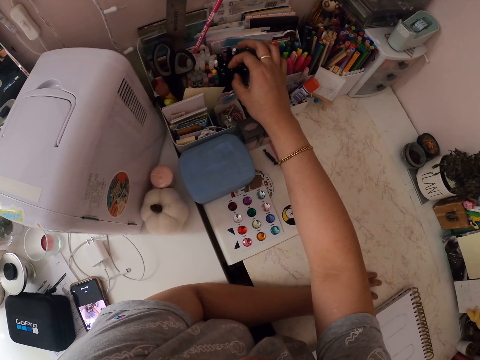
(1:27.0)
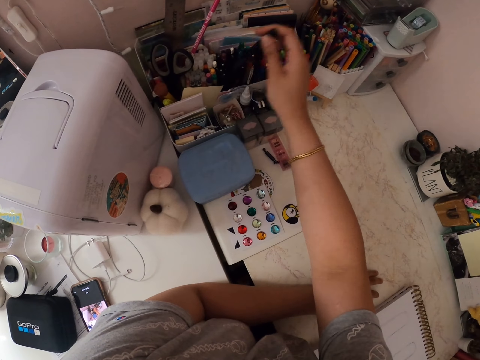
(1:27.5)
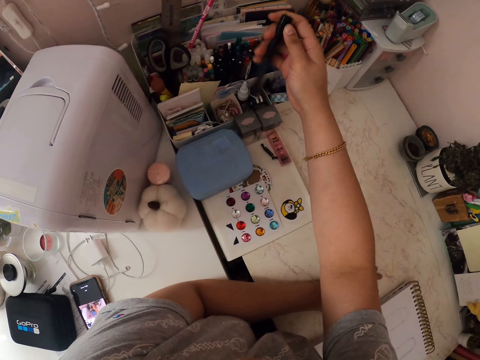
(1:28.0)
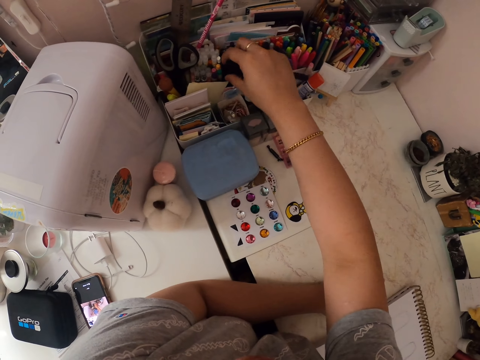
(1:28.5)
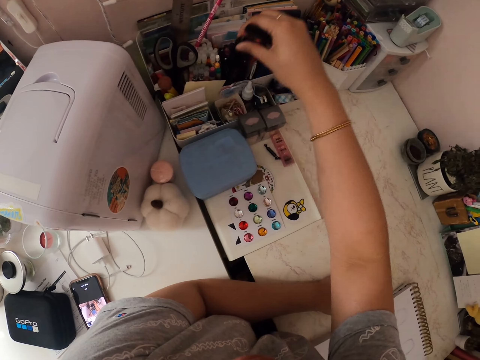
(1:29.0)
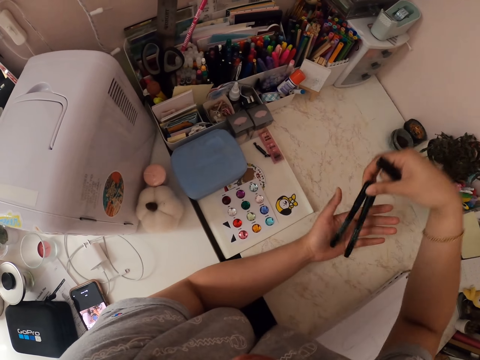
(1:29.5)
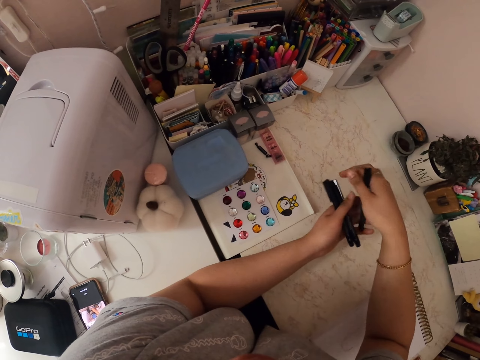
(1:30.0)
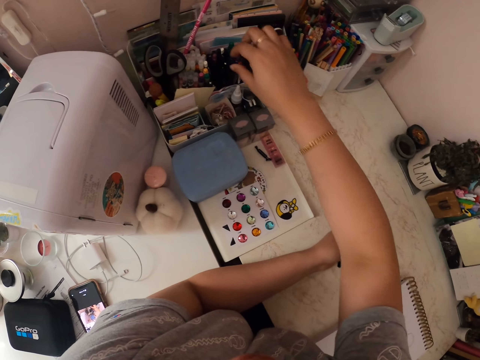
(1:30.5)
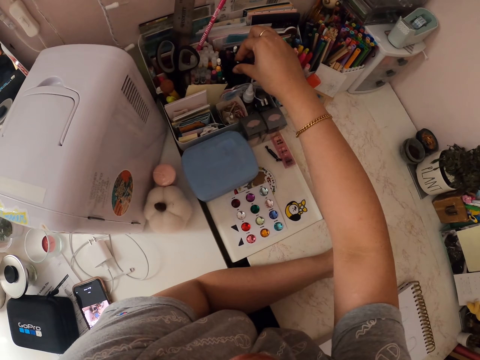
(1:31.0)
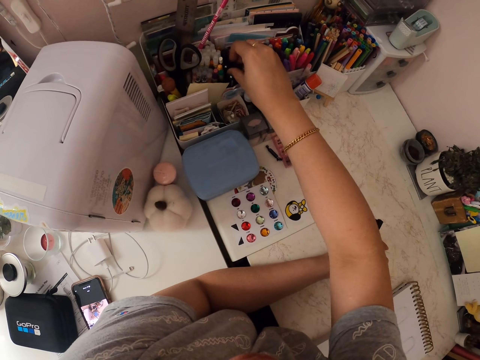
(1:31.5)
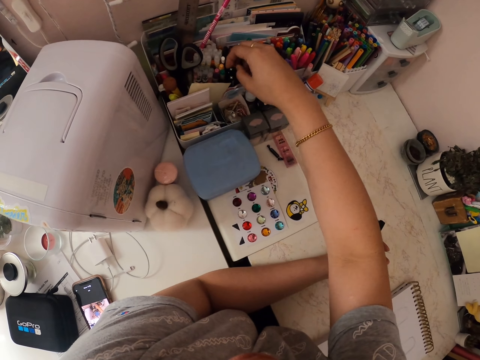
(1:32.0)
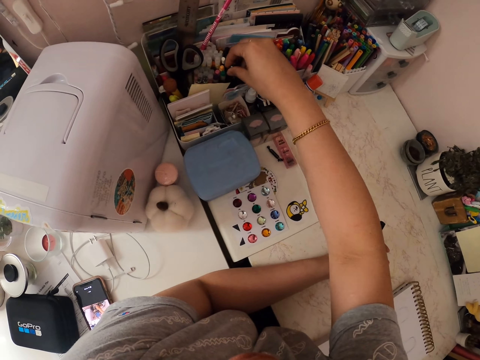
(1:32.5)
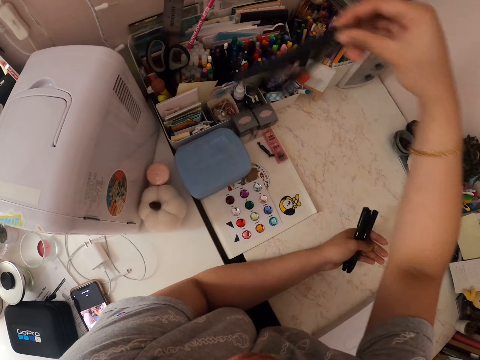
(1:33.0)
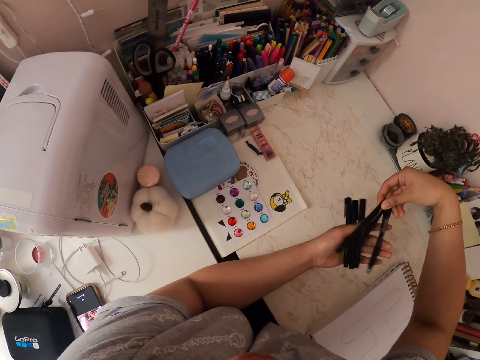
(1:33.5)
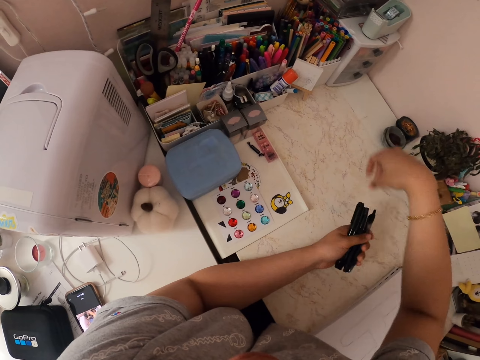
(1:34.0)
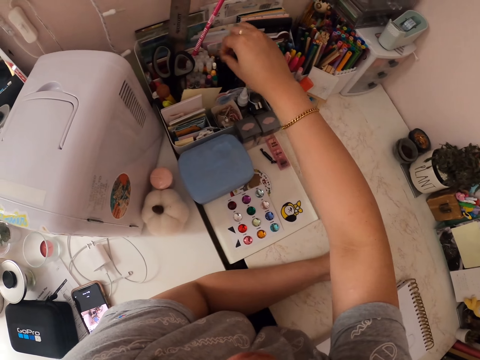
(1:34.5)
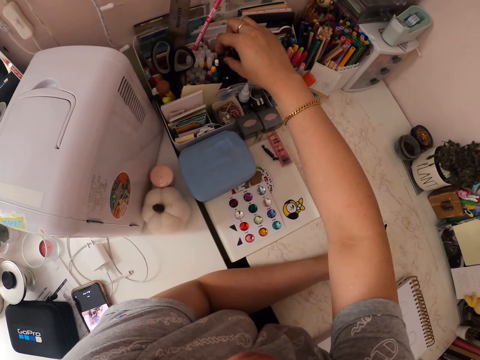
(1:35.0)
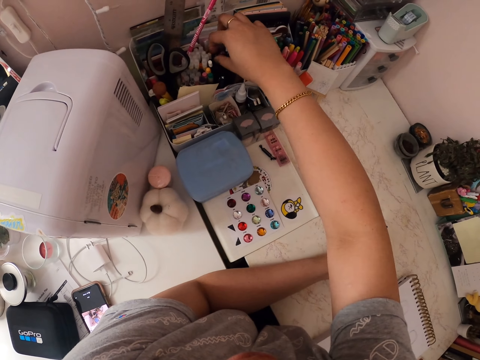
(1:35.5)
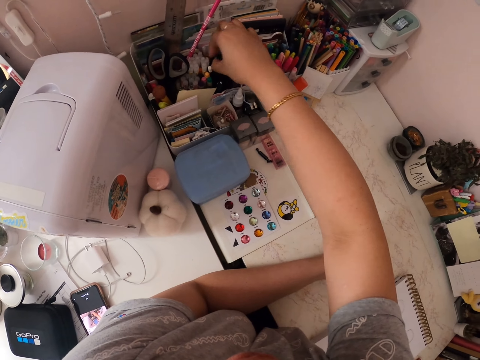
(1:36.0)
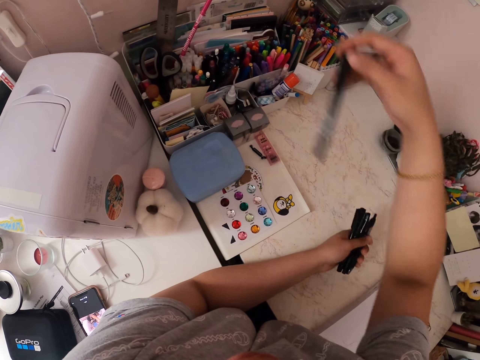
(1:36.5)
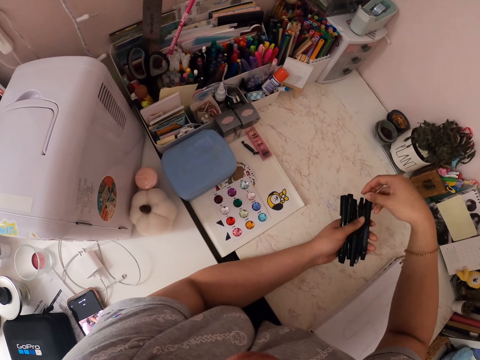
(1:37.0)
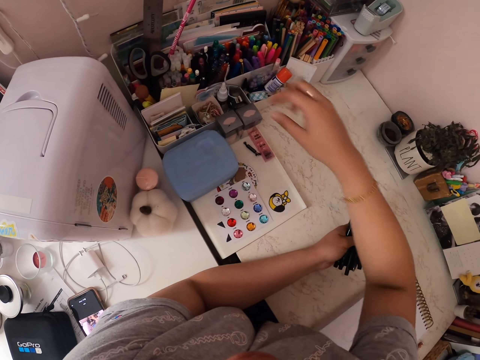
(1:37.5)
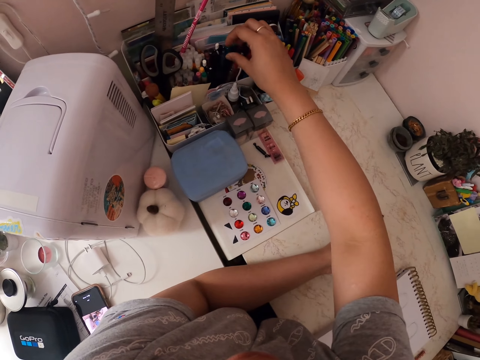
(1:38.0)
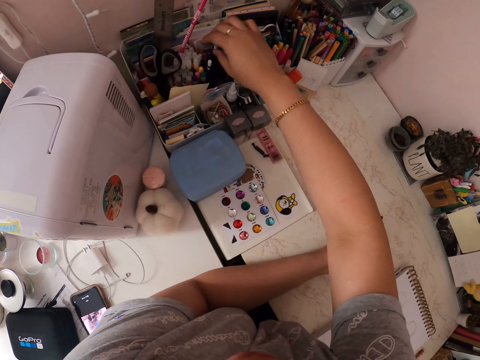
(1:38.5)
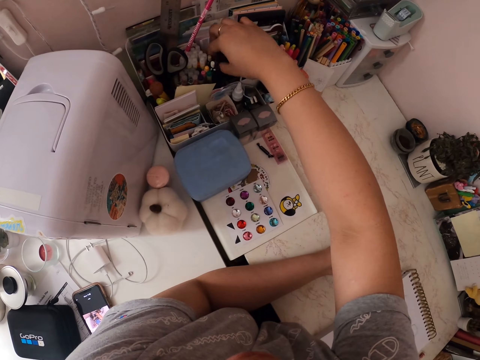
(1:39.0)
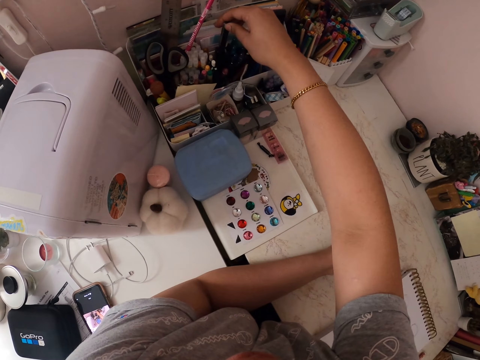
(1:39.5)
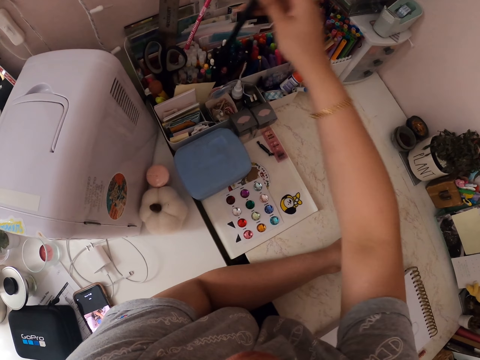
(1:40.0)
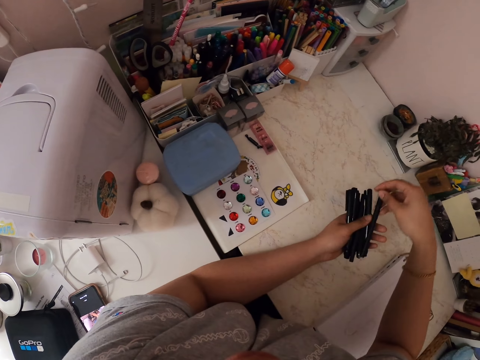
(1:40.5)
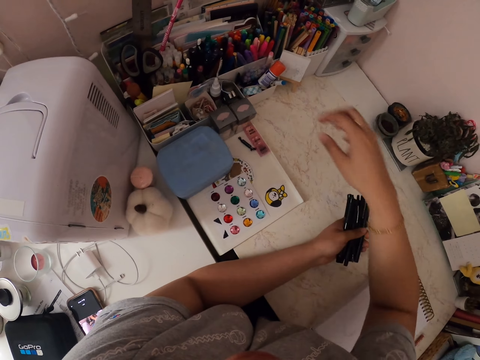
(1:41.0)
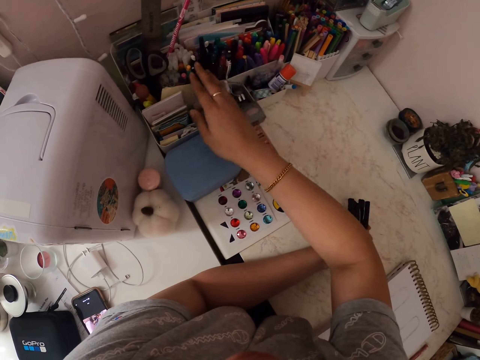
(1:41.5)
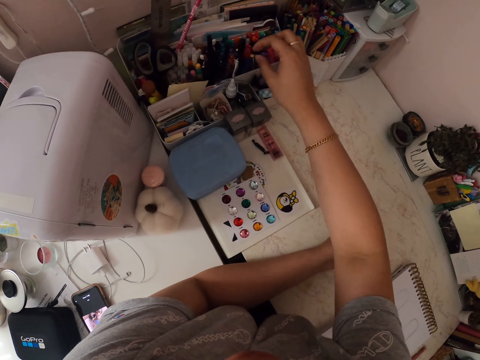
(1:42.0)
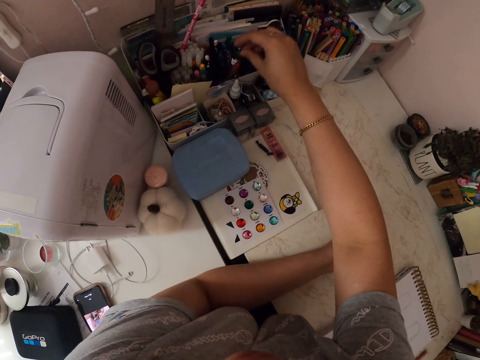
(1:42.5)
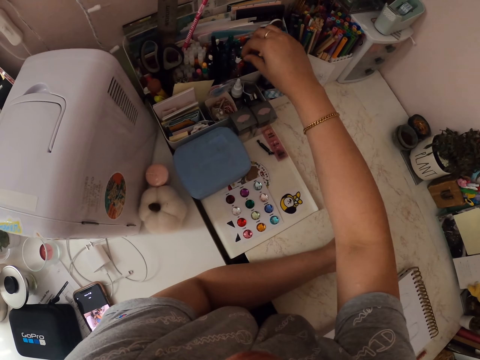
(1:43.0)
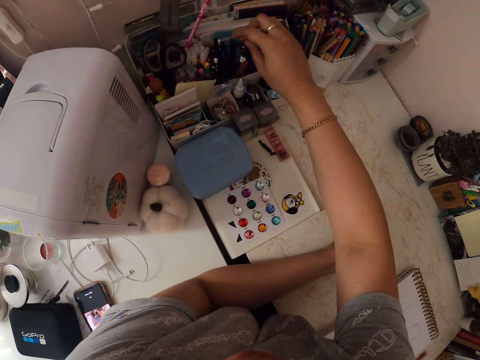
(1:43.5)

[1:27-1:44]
The camera wearer picks up the drawing pen from the pen holder. He holds the drawing pen with his hands. He picks up pens from the pen holder. He holds the pens with his hands. He picks up the pens from the pen holder. He holds the pen with his hand. He picks up the drawing pen from the pen holder. He holds the drawing pen.

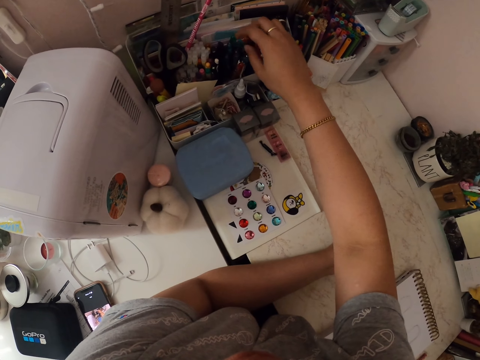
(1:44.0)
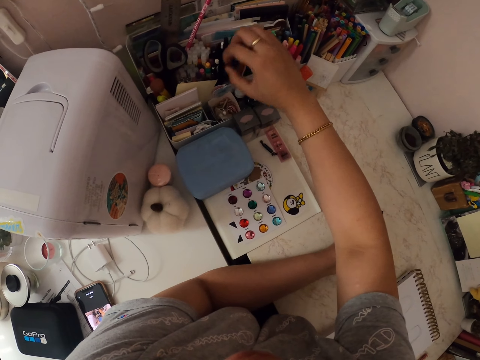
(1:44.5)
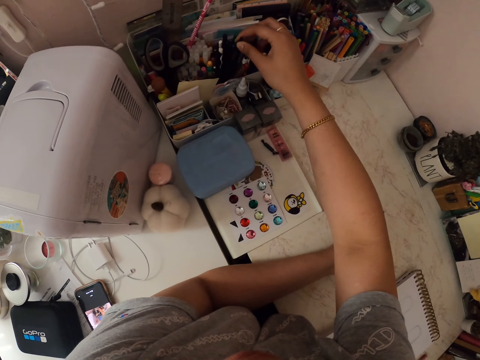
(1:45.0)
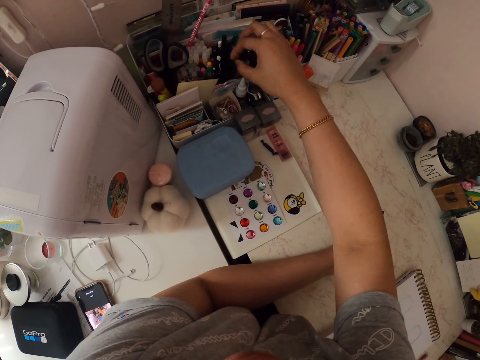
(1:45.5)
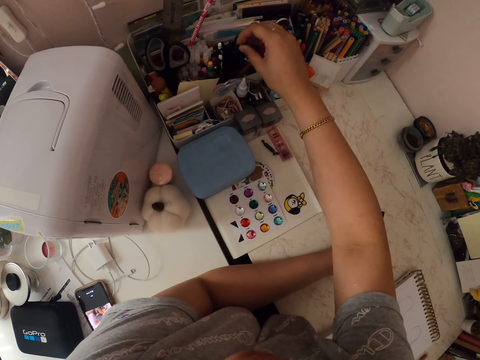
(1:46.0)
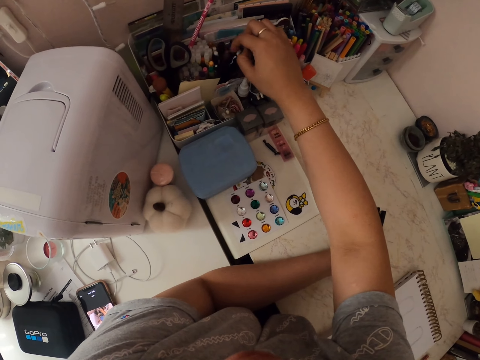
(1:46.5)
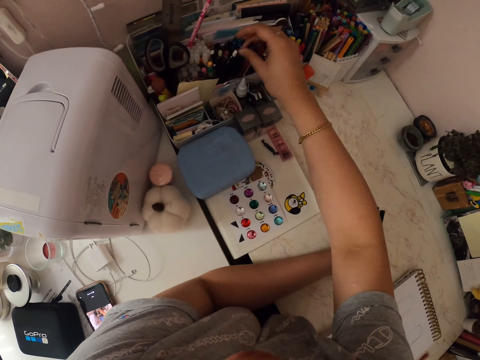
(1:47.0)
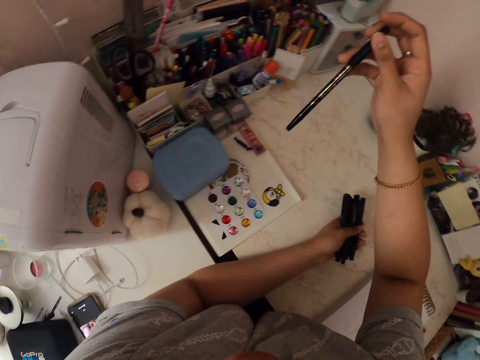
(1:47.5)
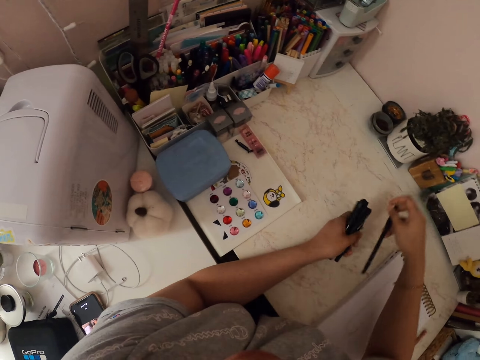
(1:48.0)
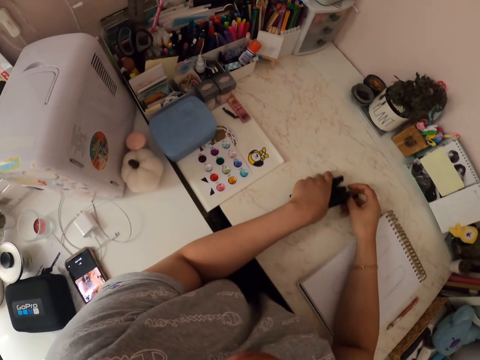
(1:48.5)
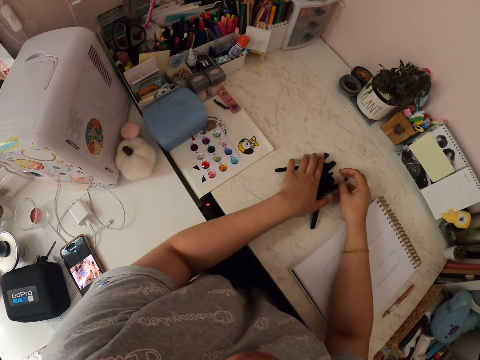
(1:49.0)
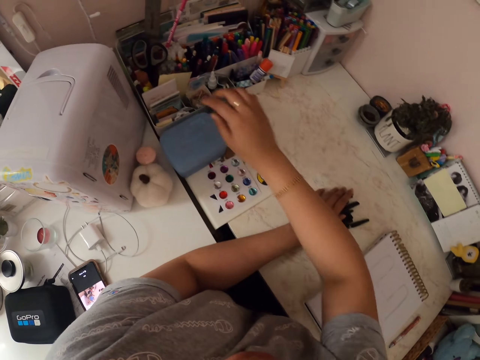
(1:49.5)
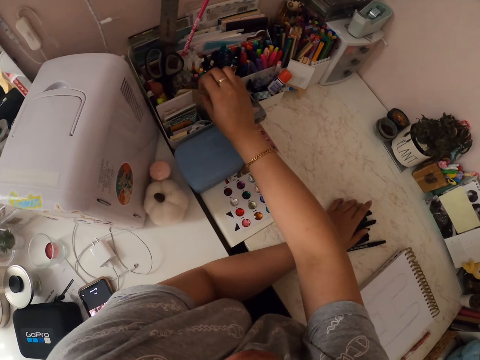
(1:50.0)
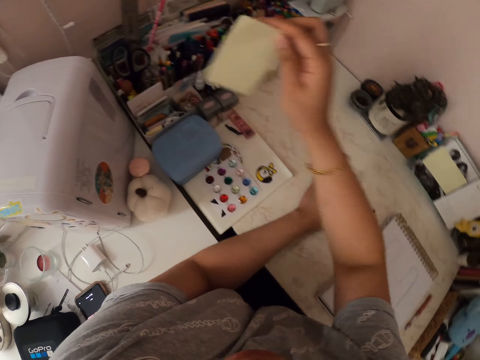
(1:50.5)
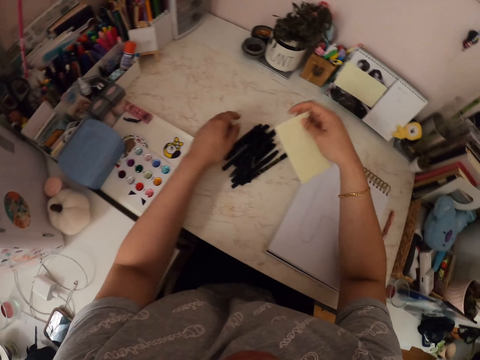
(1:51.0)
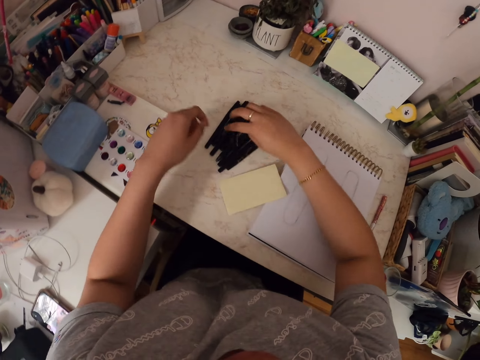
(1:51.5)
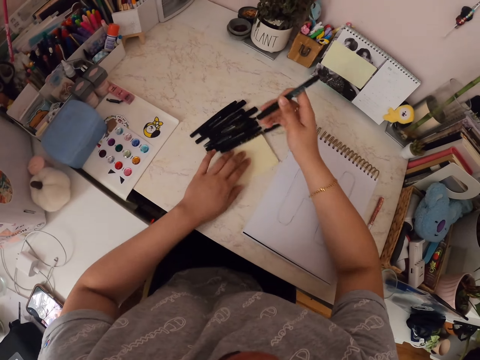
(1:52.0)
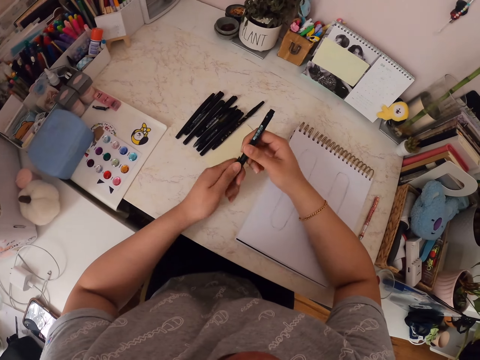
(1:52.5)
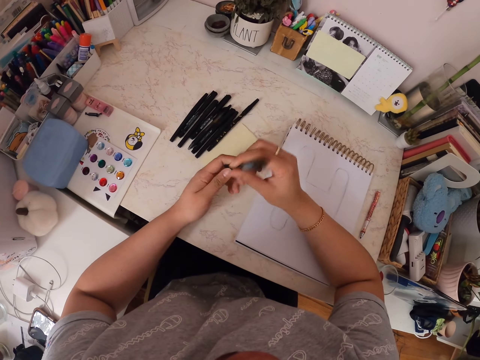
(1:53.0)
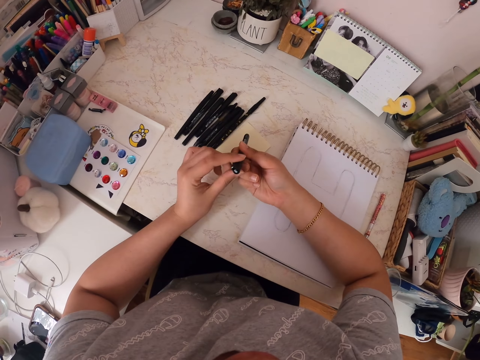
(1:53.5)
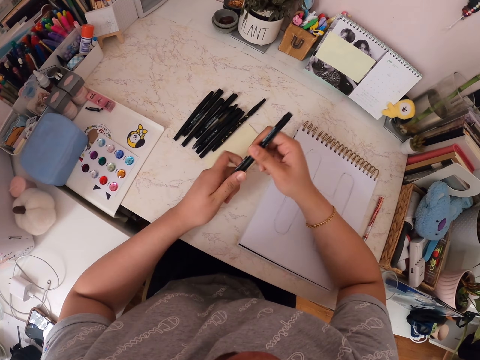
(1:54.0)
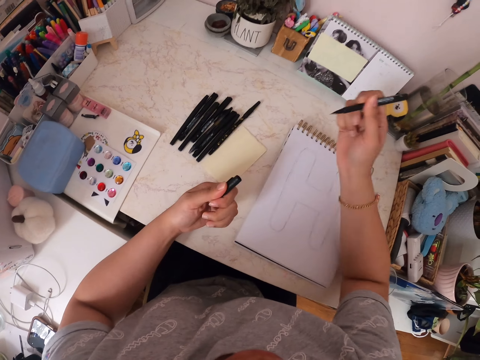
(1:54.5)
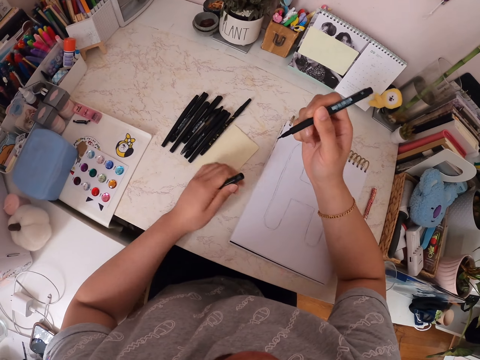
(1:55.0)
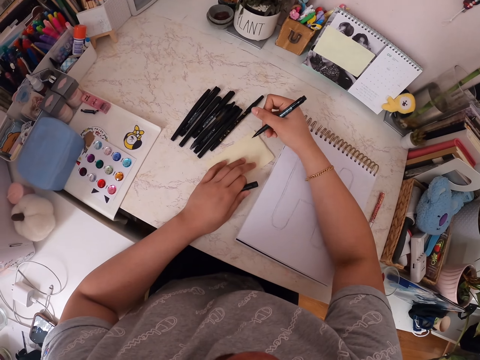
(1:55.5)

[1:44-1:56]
The camera wearer sorts a pen from the pen holder. He picks up the pen from the pen holder. He holds the drawing pen. He places the pen on the table. He picks up a piece of paper from the holder. He puts the piece of paper on the table. He picks up the pen from the table. He turns the paper with his hands. He removes the lid of the drawing pen.
